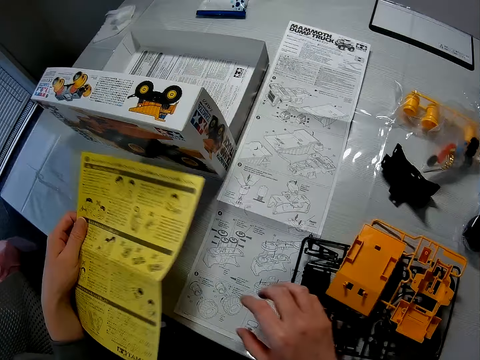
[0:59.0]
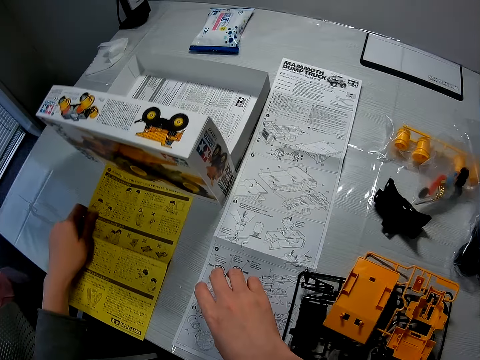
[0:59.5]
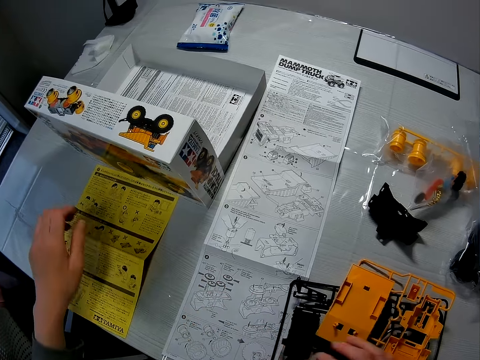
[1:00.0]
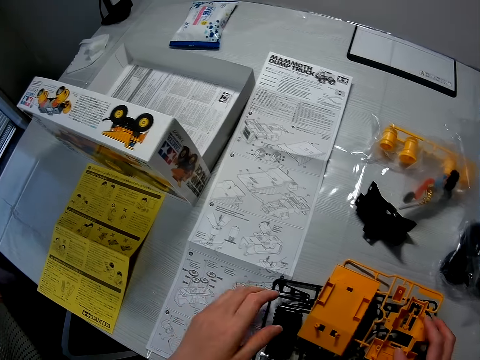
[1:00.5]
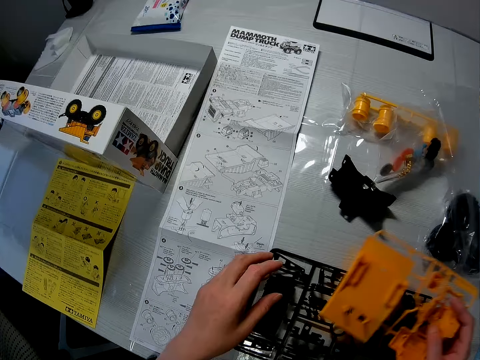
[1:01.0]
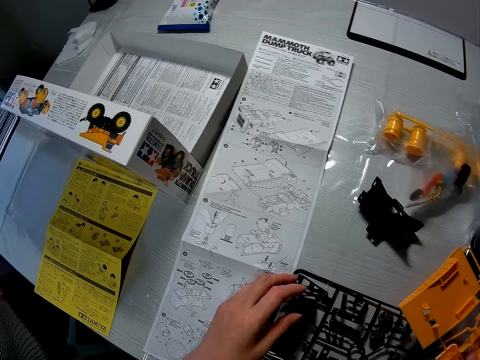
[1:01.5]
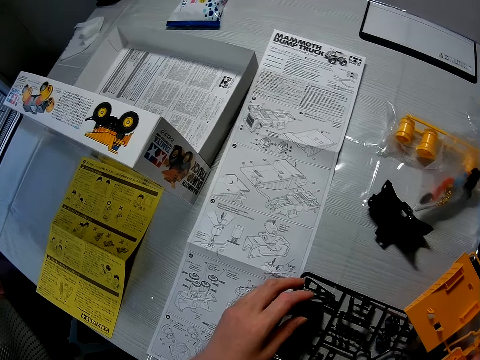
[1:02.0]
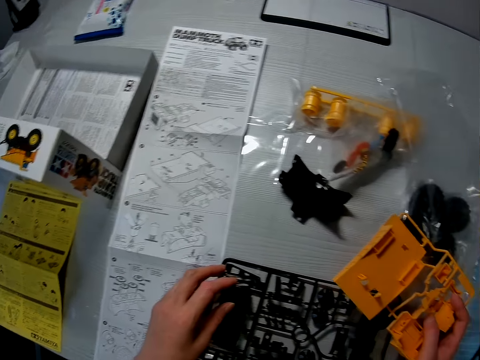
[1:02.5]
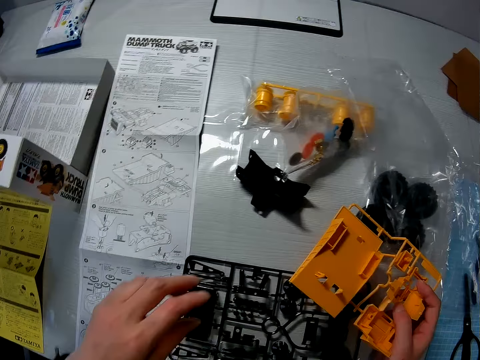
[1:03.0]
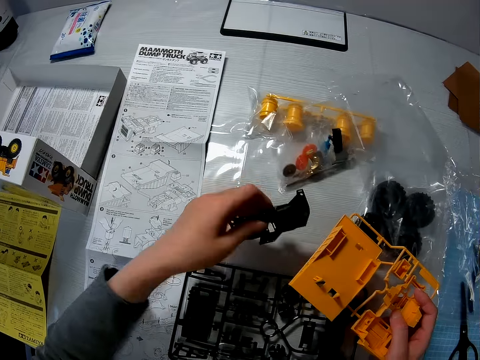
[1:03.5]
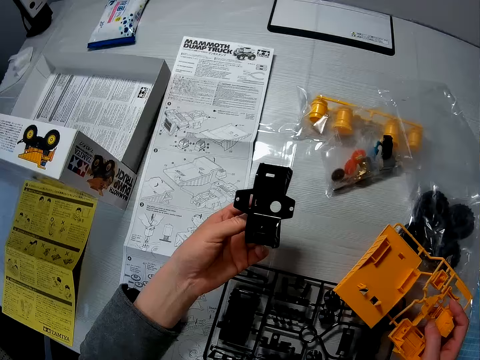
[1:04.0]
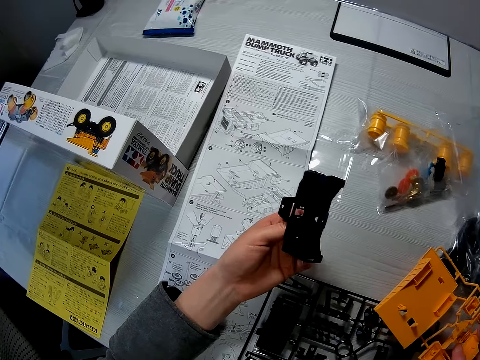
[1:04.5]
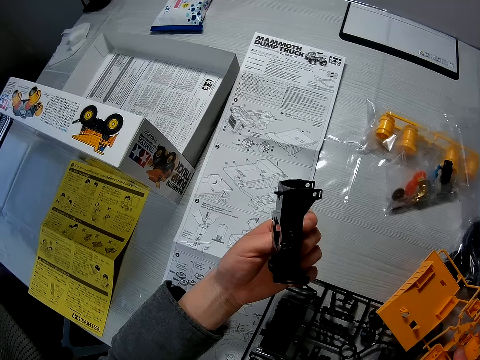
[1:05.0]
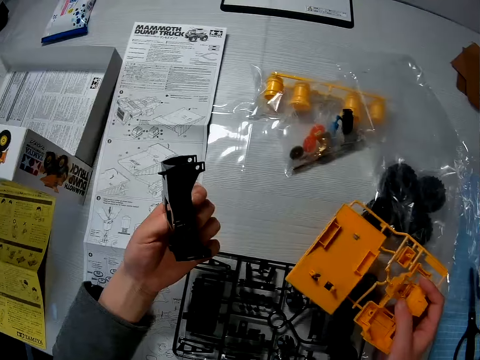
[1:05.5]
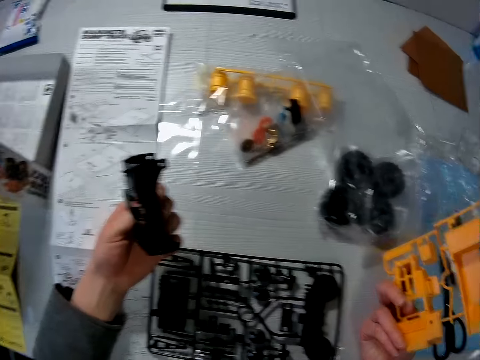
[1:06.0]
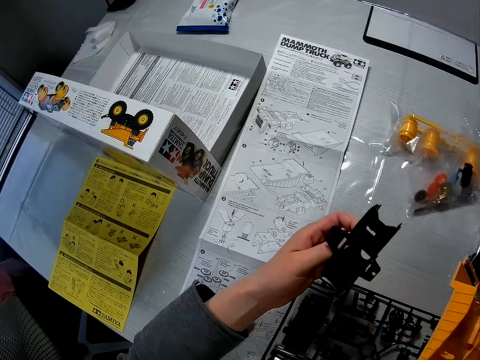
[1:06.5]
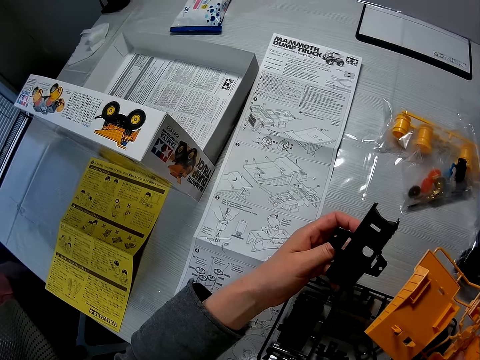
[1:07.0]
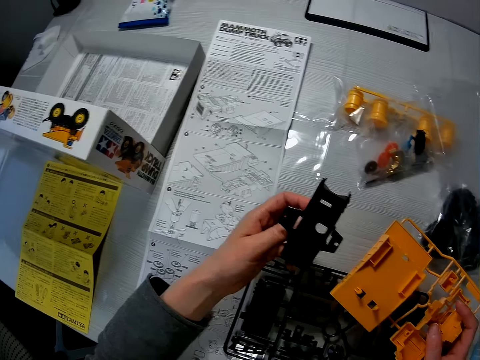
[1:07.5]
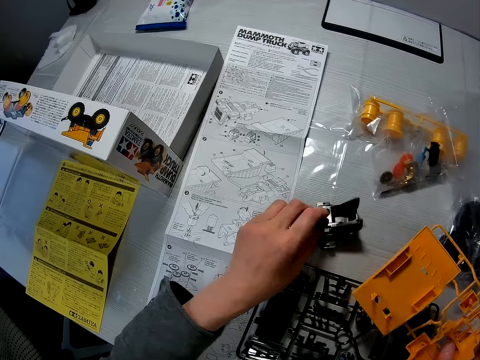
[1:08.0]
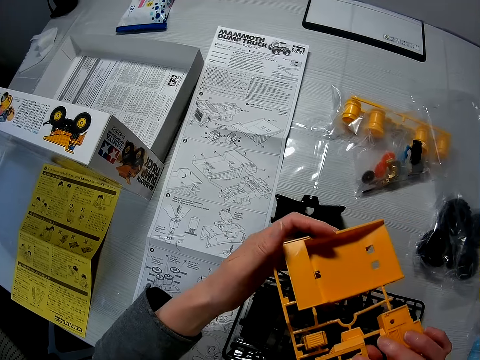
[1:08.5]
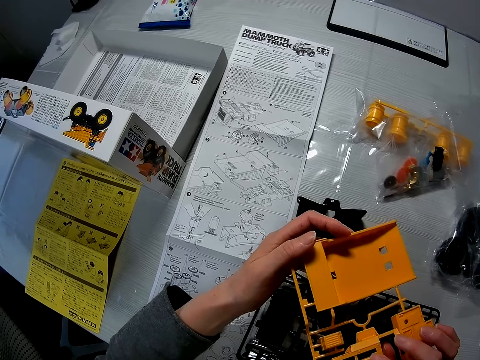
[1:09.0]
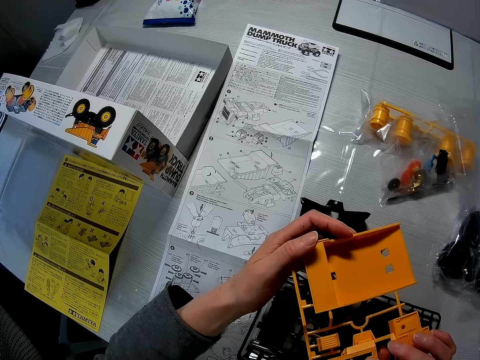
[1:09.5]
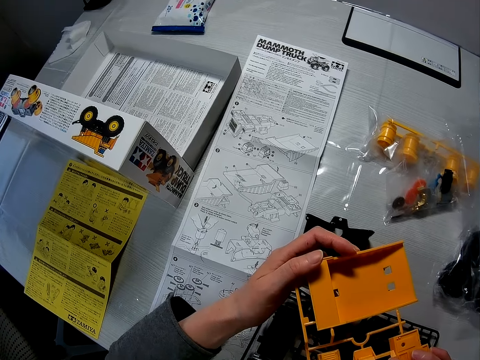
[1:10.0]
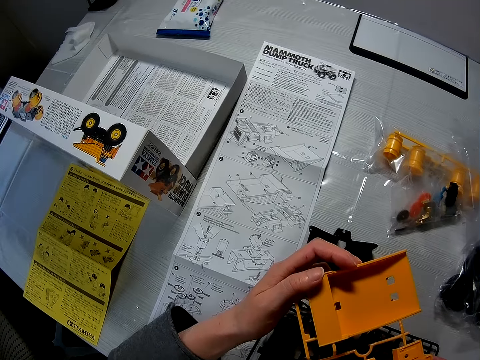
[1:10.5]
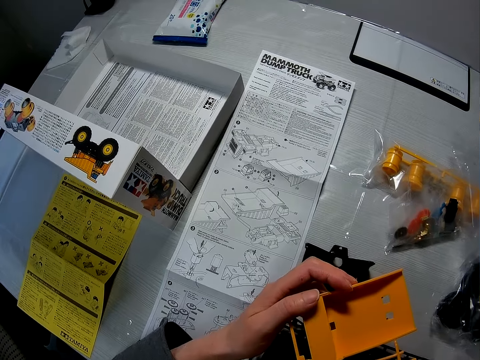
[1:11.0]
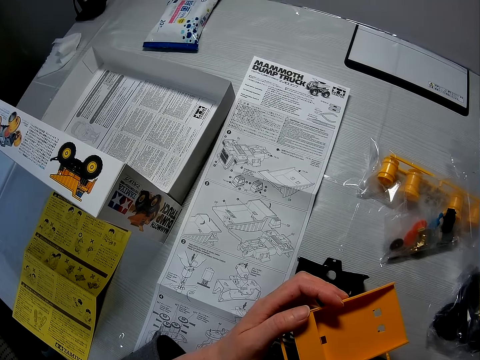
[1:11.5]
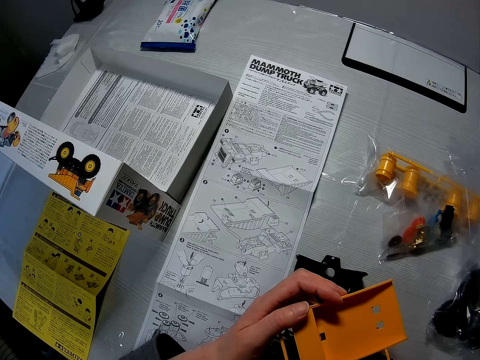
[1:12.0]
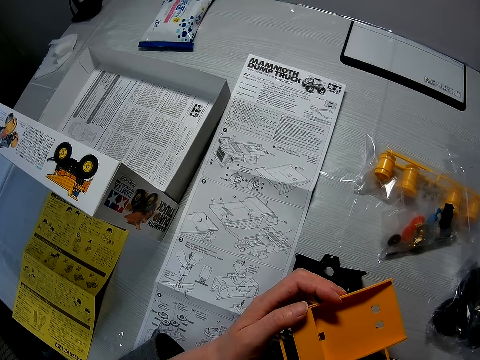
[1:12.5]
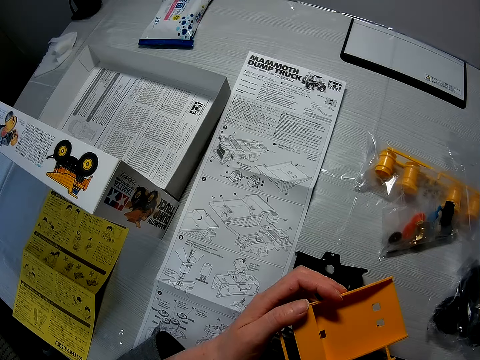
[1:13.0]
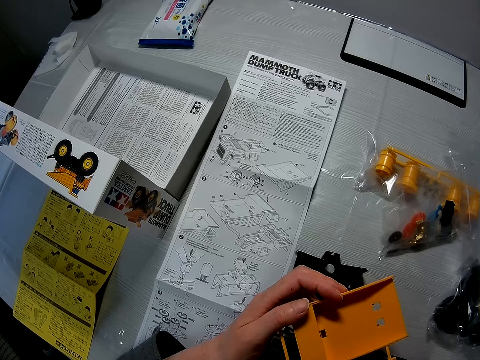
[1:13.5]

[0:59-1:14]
The camera wearer puts the yellow paper on the table with his left hand. He picks up the yellow components of the toy truck with his right hand. He holds the toy material. He picks up the front bumper of the toy truck on the table with his left hand. He puts the front bumper of the toy truck on the table. He holds the yellow components with his hands.

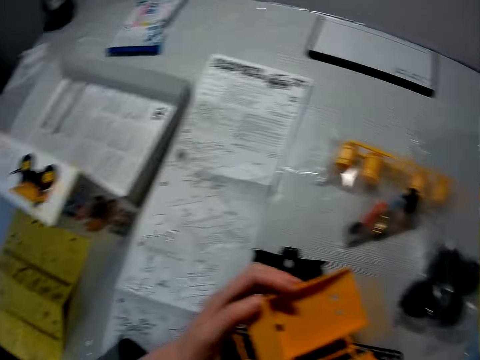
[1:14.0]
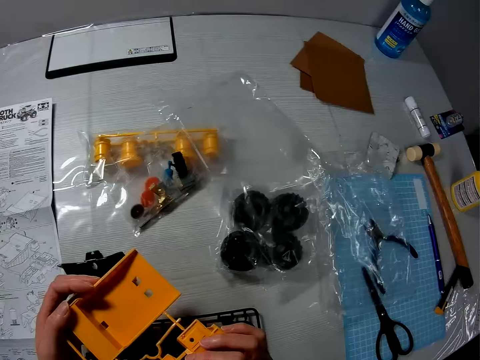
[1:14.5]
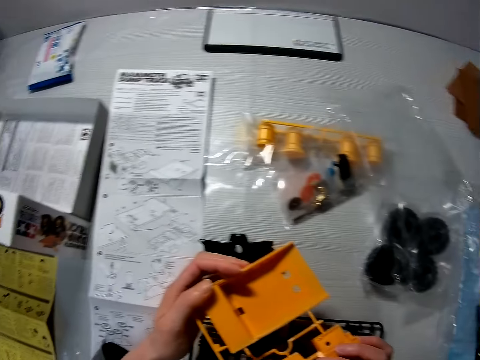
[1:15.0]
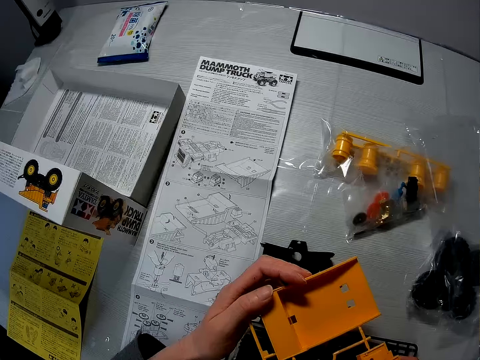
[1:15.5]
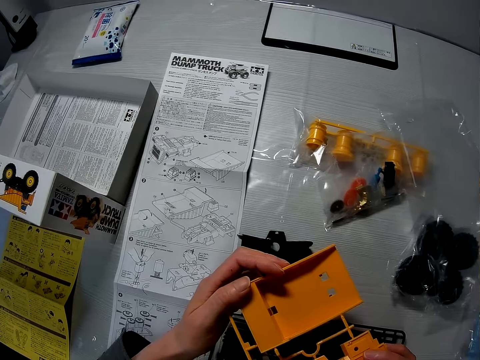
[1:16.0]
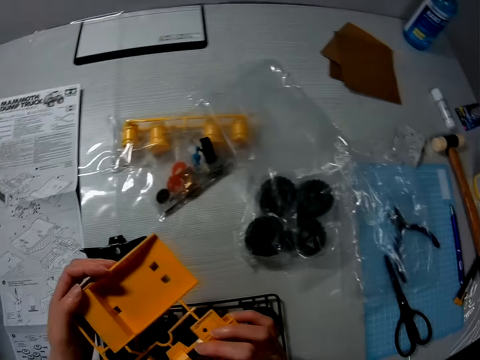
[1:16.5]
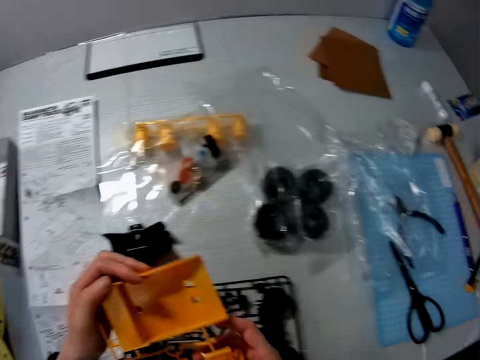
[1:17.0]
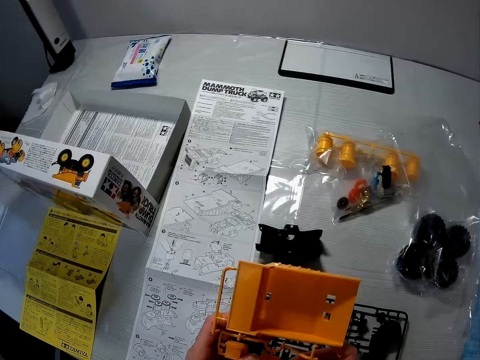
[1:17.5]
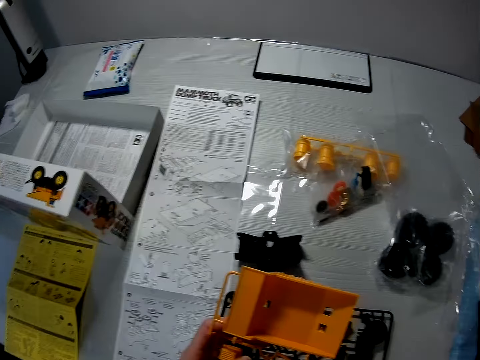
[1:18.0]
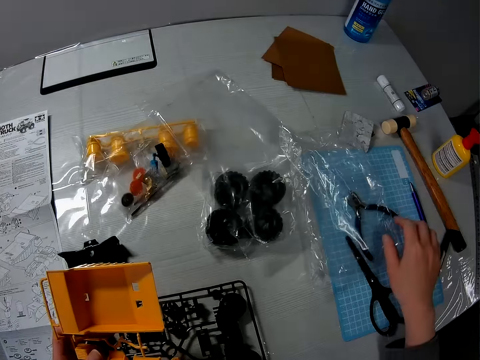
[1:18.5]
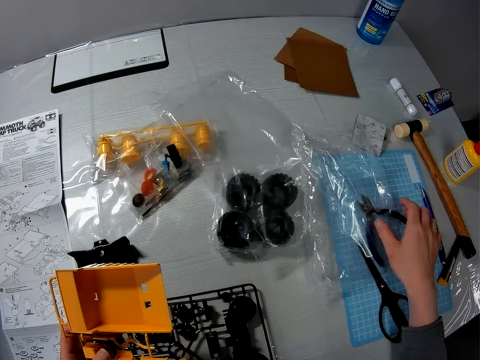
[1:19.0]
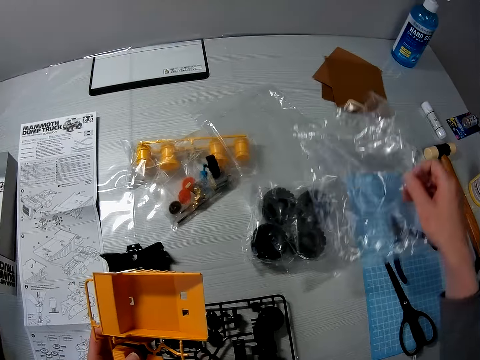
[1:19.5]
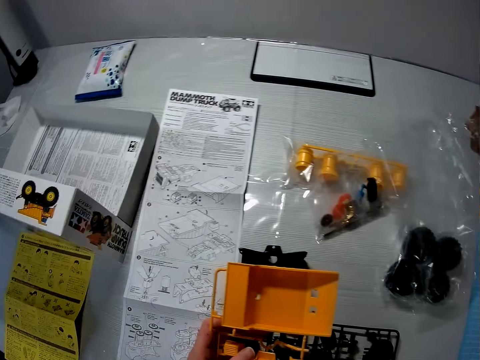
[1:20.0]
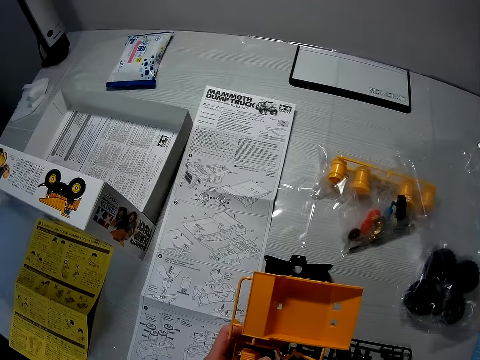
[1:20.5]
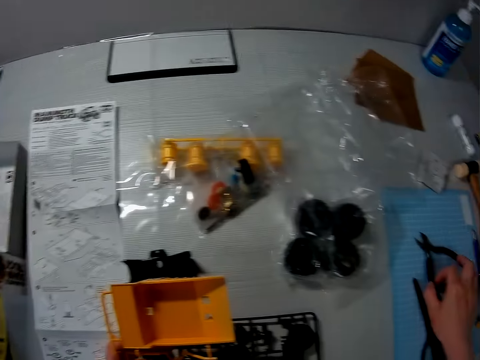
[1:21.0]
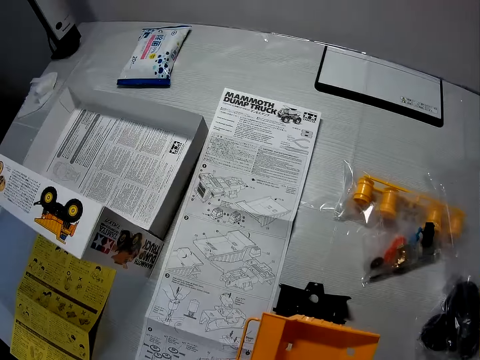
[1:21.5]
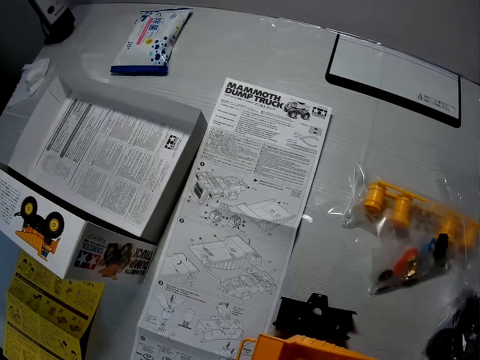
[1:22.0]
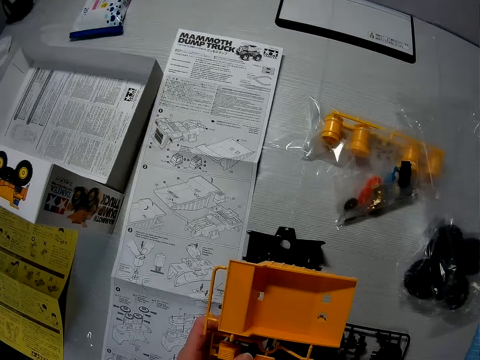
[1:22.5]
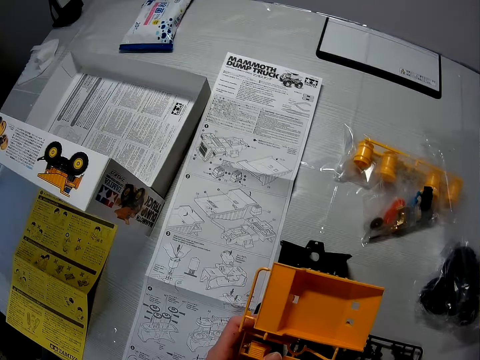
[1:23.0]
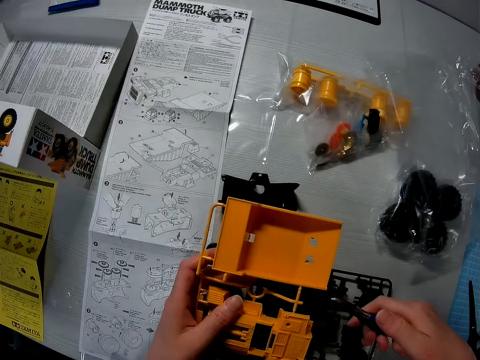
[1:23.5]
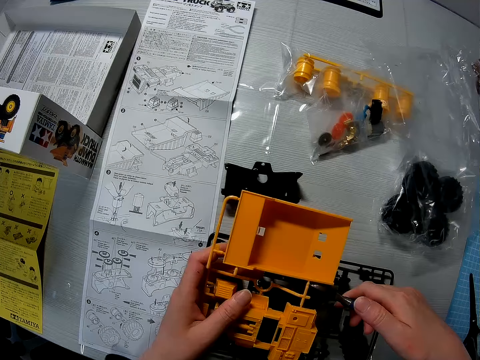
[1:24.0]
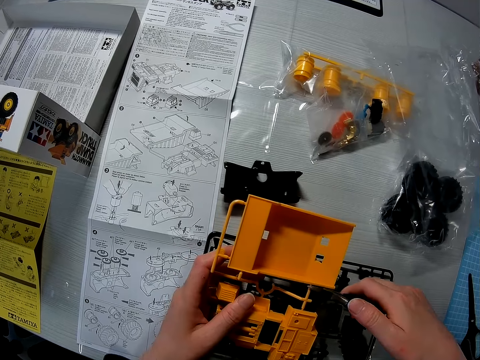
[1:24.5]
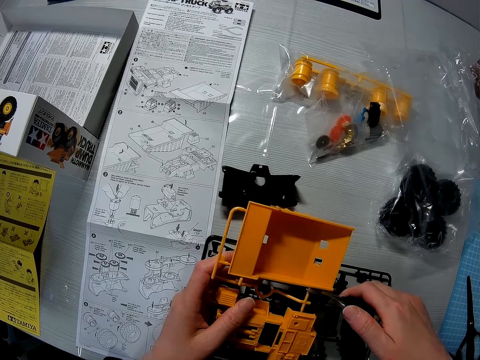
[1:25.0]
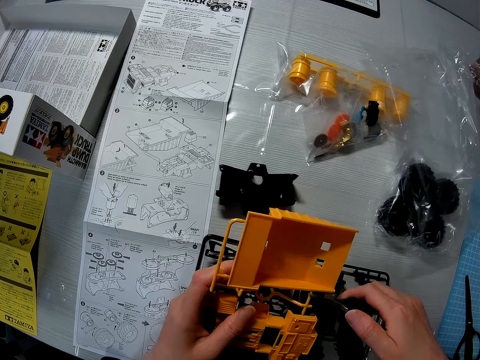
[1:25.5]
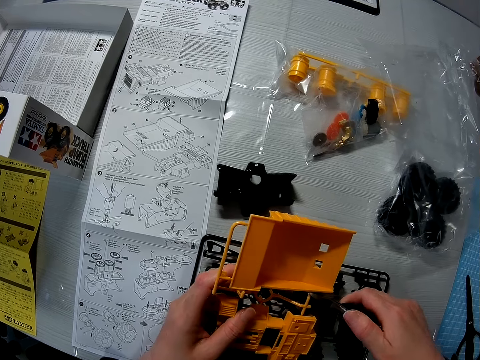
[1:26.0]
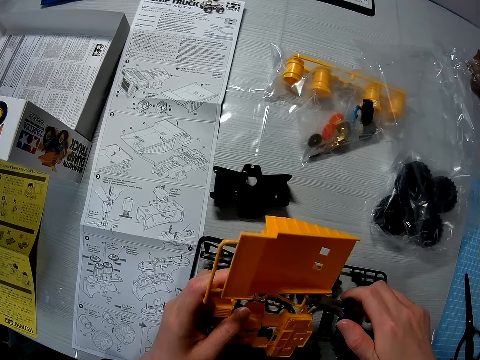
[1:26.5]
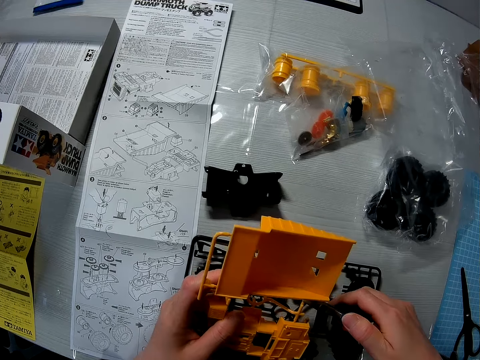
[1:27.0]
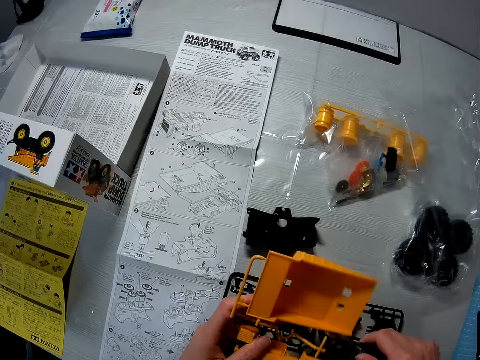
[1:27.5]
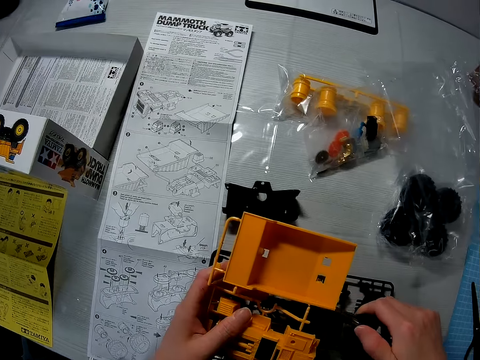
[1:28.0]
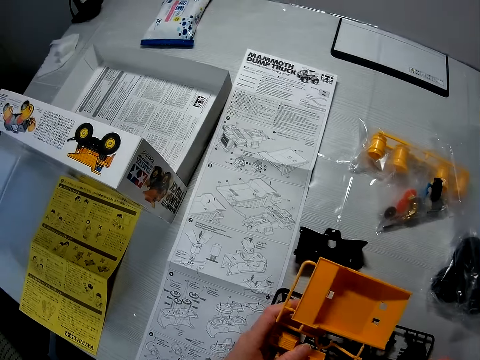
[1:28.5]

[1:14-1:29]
The camera wearer passes the yellow components of the toy truck to his left hand. He removes the nylon on a plier with his right hand. He puts the nylon paper away. He picks up the plier on the table with his right hand. He cuts the yellow components of the toy truck with the plier.
